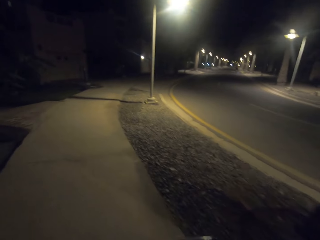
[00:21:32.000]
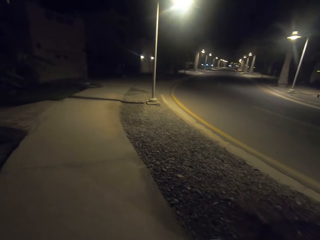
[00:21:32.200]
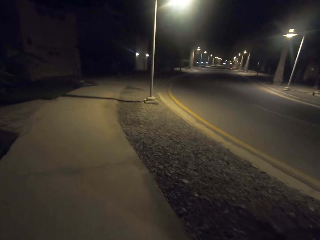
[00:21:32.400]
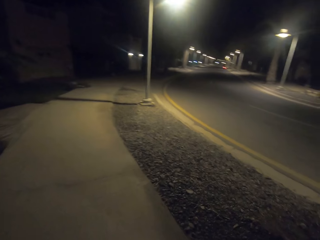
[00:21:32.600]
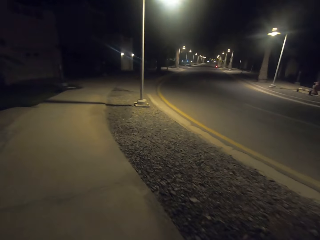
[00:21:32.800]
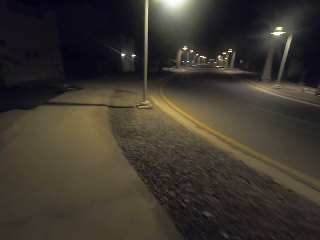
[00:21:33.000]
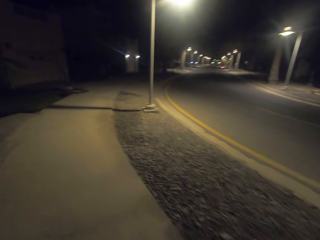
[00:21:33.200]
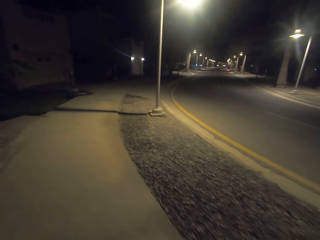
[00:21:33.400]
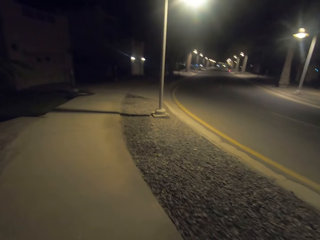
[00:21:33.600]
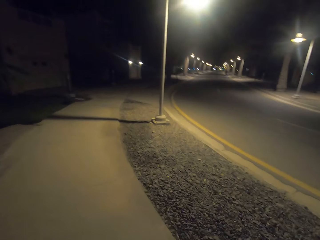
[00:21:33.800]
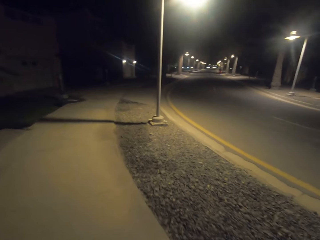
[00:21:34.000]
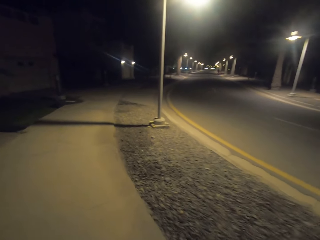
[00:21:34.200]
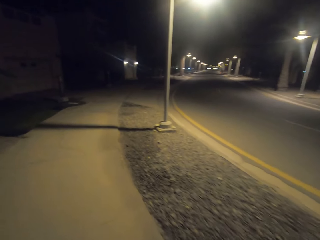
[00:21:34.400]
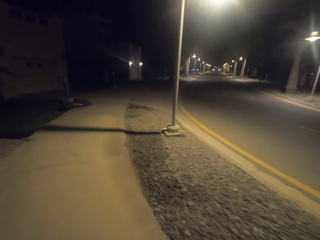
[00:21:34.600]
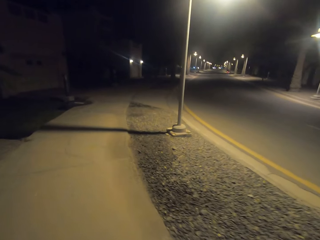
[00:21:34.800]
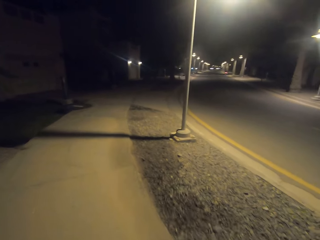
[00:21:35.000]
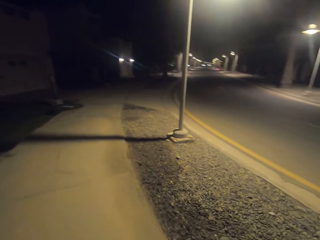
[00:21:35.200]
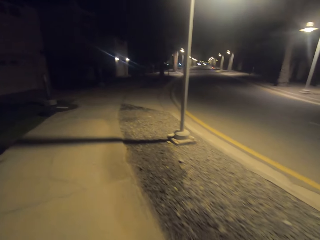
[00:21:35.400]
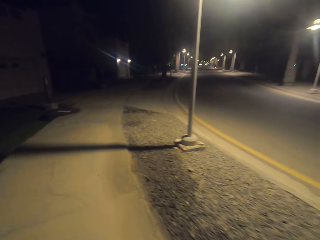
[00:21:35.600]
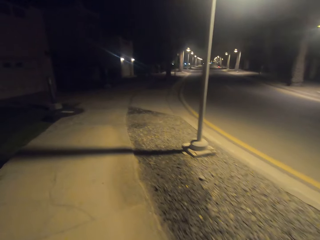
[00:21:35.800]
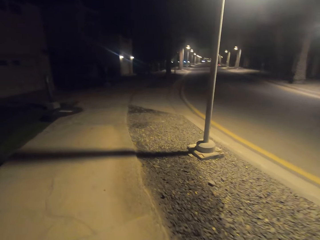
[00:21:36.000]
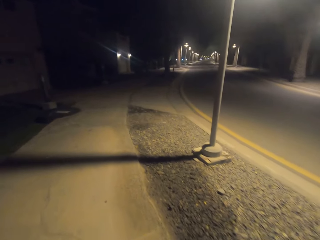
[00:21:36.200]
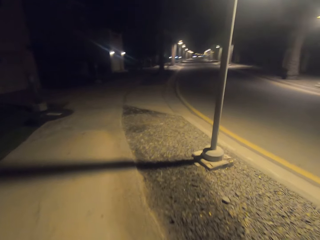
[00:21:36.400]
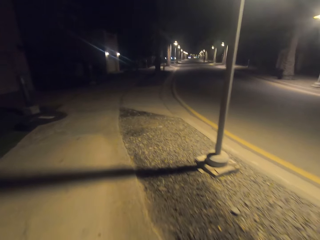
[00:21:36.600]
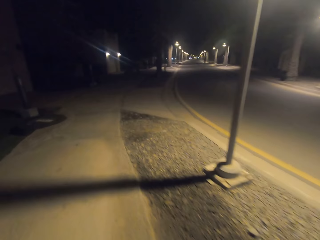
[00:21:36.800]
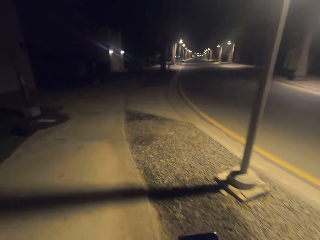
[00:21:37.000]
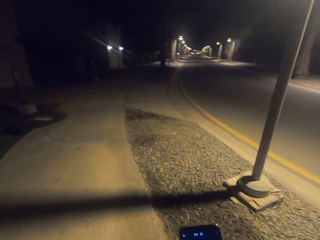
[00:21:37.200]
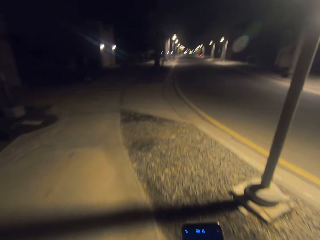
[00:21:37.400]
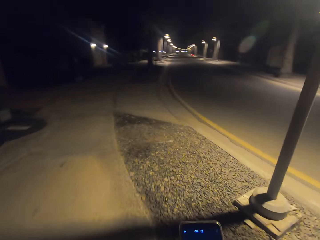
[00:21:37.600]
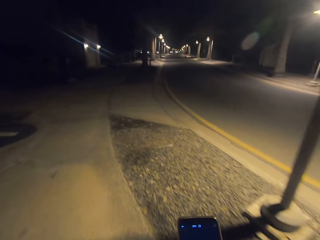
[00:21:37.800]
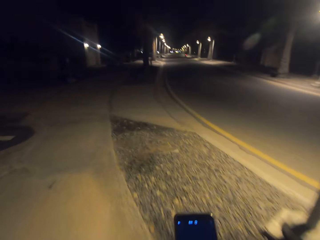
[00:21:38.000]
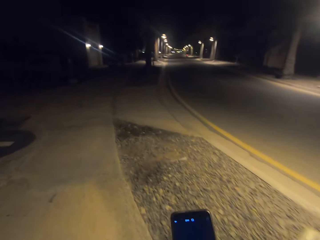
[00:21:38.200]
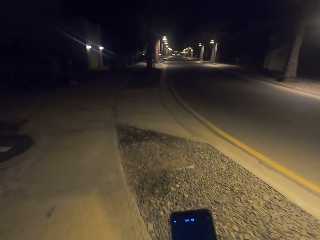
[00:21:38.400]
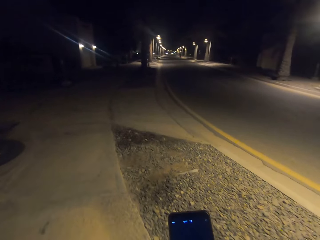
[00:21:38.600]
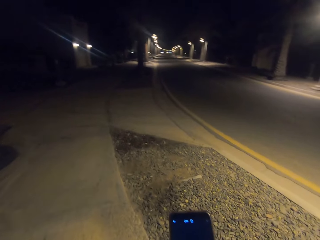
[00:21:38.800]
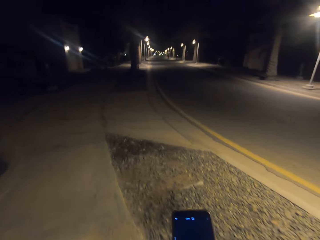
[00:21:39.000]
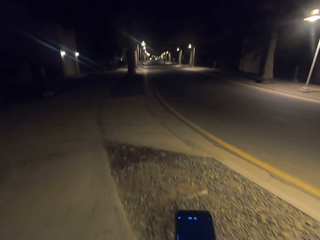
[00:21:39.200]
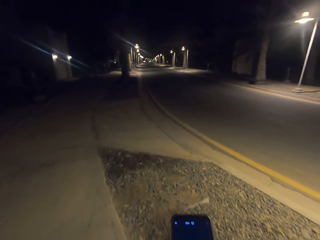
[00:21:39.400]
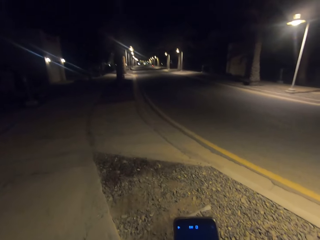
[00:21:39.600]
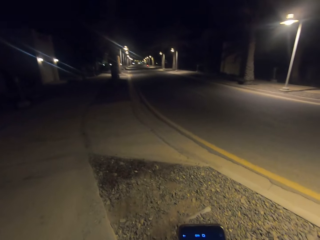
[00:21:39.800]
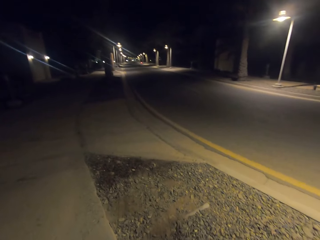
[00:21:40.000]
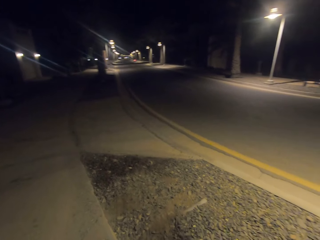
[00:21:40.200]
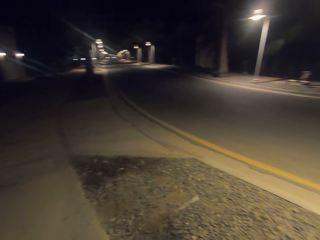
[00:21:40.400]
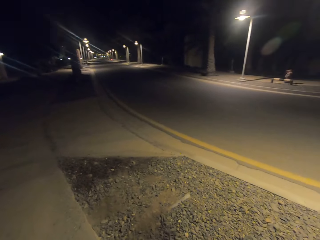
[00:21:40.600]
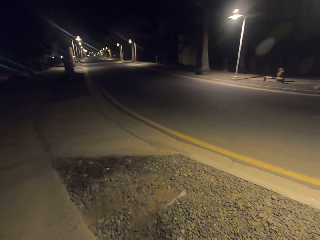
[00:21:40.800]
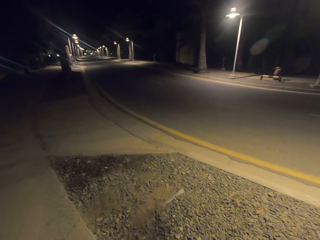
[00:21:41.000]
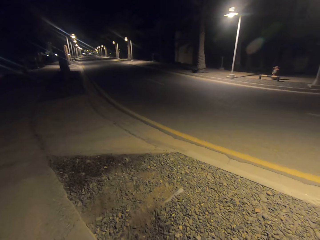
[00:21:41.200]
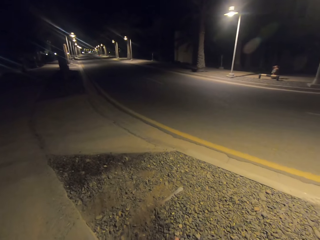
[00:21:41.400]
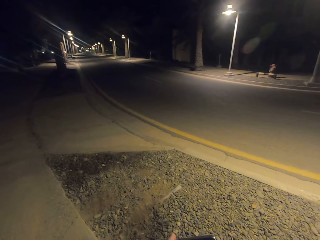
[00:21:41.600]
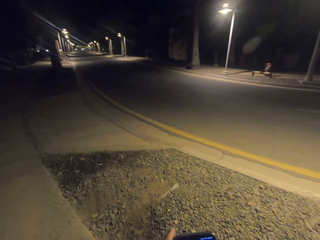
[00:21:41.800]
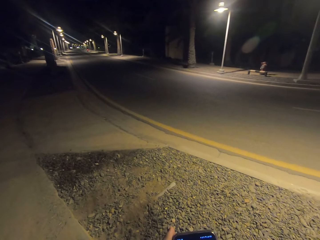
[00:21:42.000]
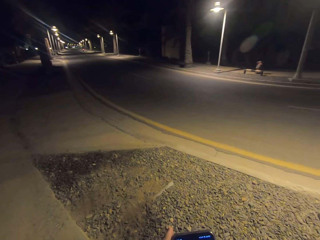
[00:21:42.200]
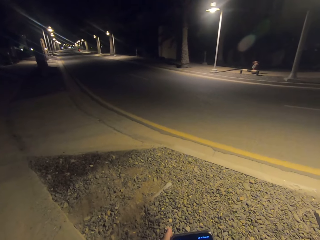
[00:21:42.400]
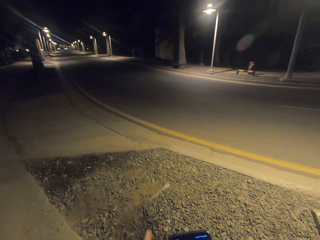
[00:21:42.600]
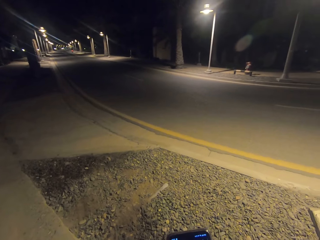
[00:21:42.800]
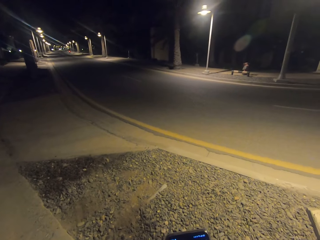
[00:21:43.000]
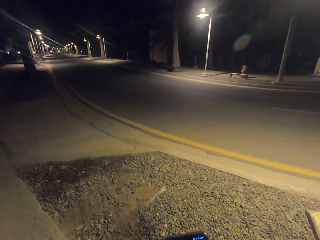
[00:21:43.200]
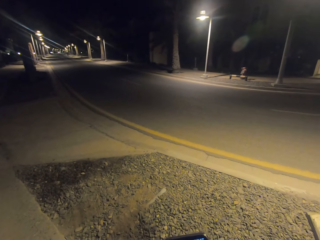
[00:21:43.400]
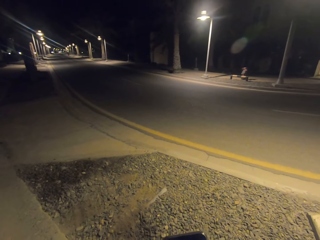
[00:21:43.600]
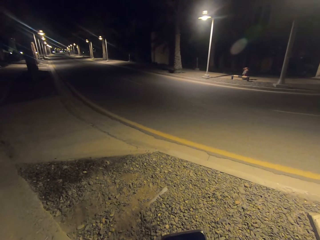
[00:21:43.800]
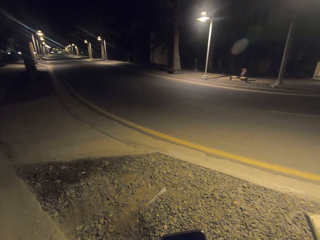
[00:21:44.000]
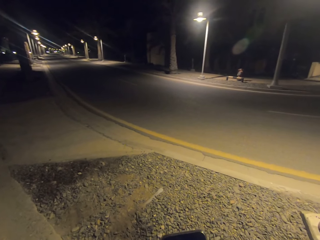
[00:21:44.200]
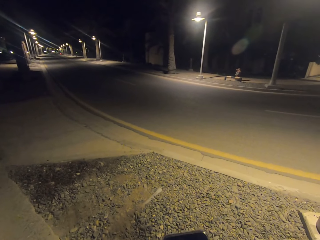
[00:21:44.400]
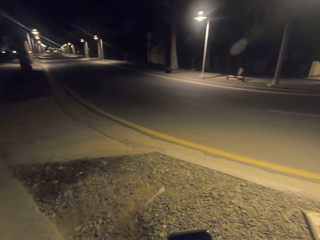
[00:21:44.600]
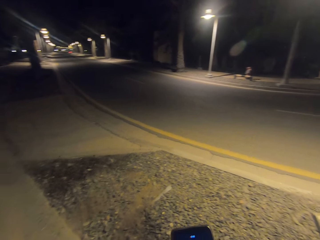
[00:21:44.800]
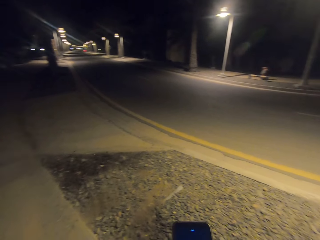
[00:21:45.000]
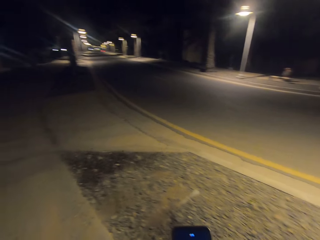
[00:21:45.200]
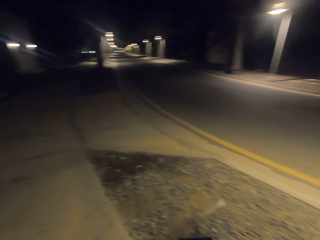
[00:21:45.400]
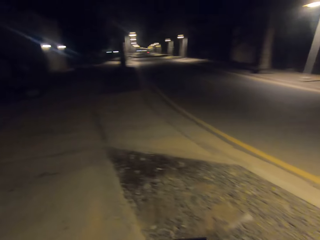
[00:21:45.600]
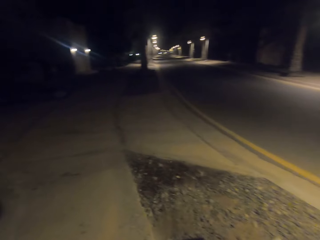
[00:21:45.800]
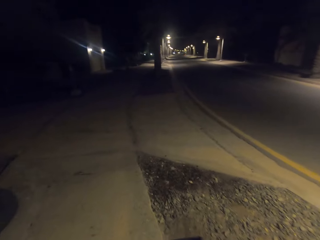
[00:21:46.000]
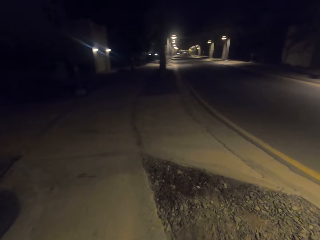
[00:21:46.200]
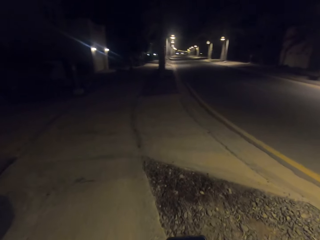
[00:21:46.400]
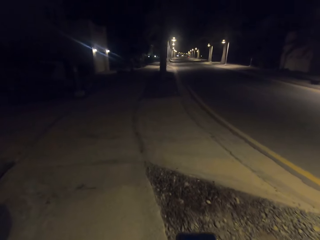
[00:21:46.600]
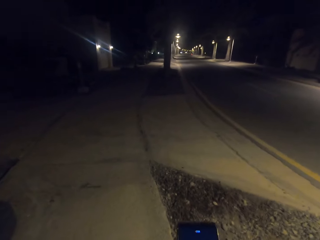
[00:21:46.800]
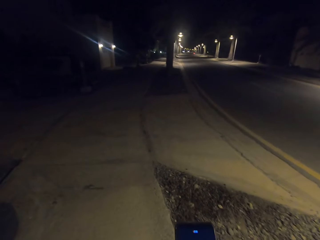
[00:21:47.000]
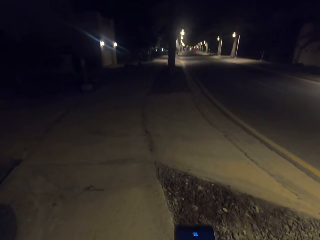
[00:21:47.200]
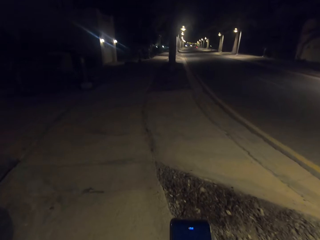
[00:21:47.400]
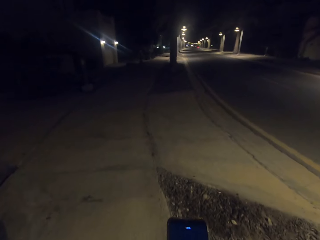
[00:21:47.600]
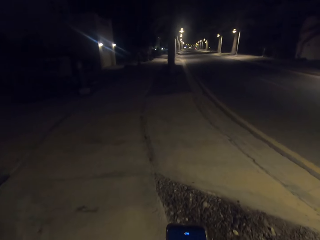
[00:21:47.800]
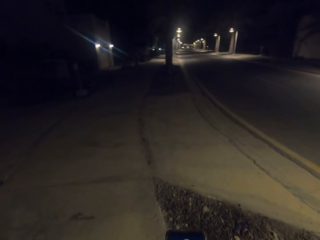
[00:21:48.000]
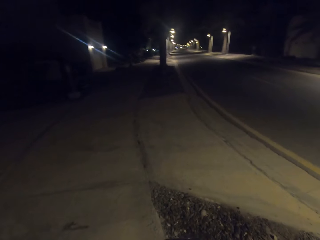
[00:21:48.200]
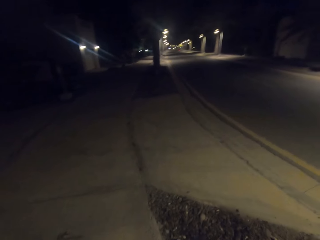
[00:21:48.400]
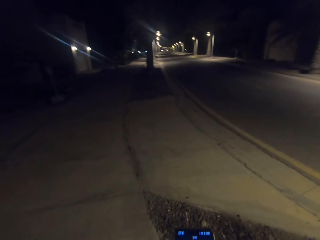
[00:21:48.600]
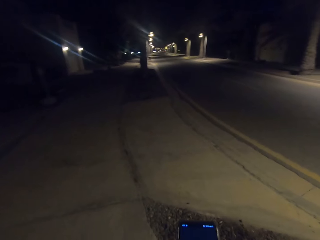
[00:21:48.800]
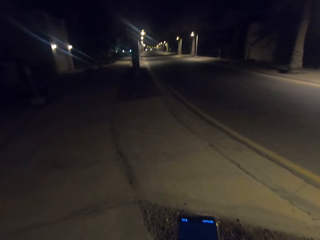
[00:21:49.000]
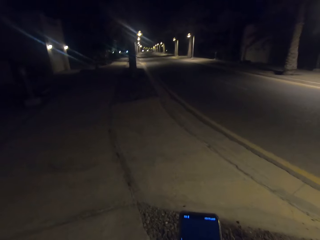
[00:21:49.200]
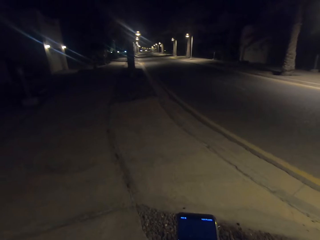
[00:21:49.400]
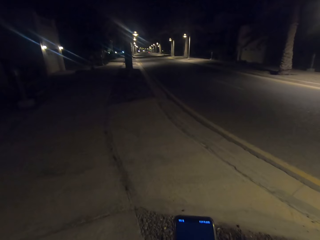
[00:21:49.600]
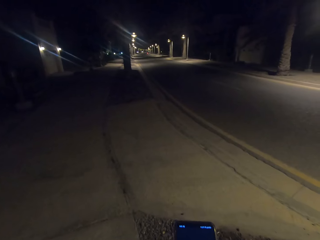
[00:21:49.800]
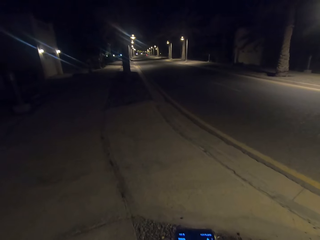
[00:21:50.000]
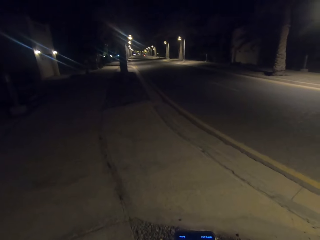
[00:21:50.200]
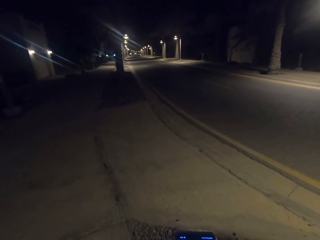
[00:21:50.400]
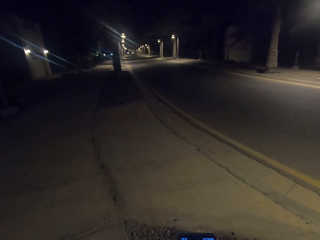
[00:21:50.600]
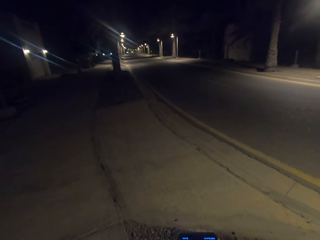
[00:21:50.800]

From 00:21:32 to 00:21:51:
A person cycles the bicycle on the road. The camera wearer looks at the phone. They take a video with the phone. They take a video with the phone again.

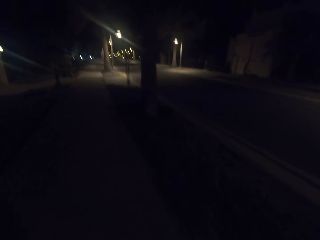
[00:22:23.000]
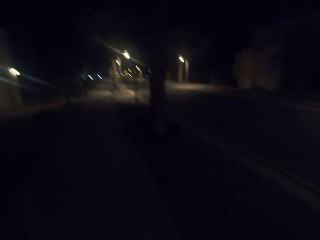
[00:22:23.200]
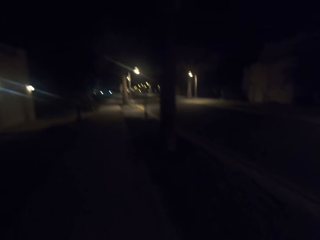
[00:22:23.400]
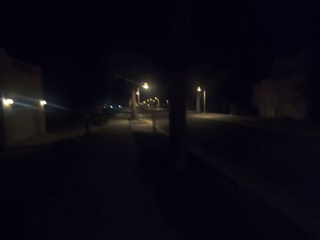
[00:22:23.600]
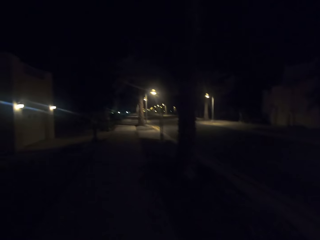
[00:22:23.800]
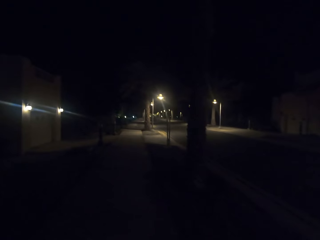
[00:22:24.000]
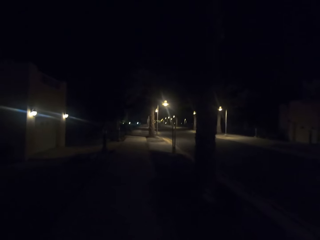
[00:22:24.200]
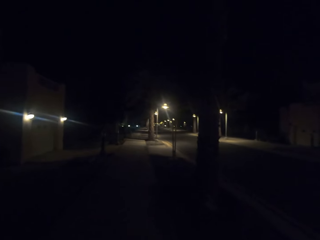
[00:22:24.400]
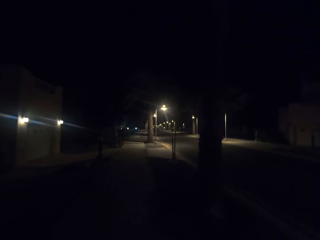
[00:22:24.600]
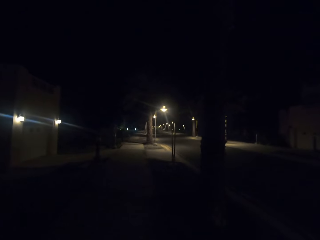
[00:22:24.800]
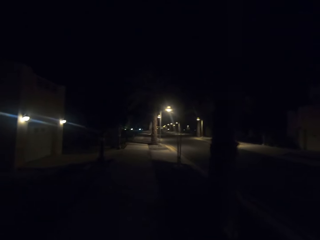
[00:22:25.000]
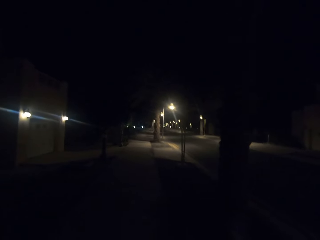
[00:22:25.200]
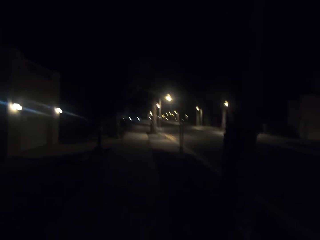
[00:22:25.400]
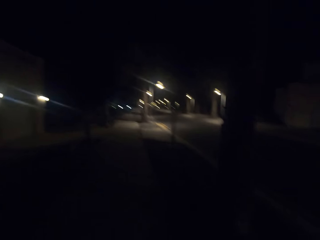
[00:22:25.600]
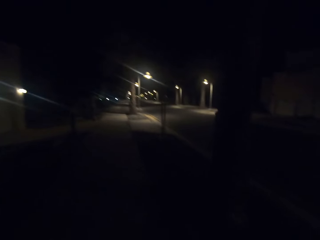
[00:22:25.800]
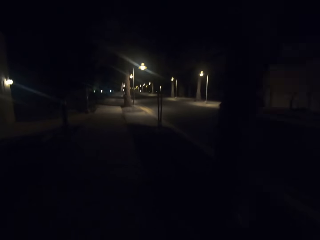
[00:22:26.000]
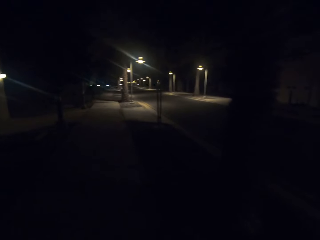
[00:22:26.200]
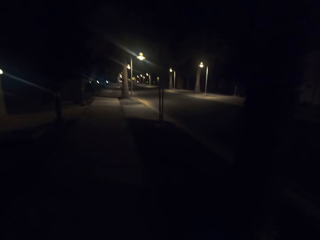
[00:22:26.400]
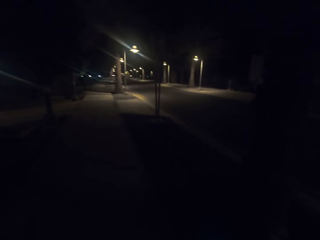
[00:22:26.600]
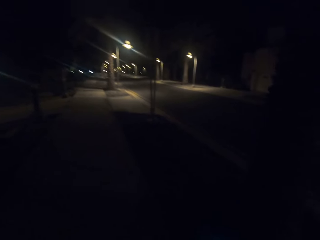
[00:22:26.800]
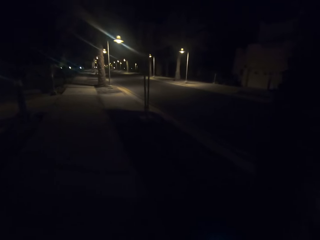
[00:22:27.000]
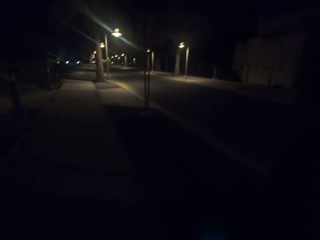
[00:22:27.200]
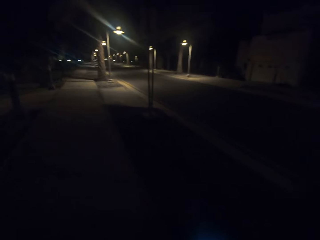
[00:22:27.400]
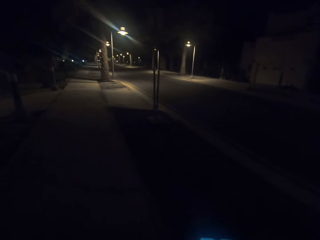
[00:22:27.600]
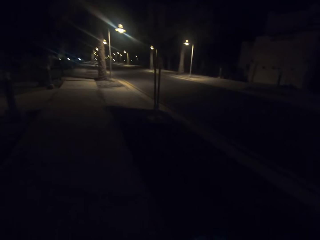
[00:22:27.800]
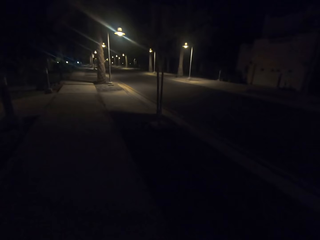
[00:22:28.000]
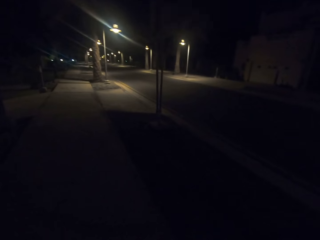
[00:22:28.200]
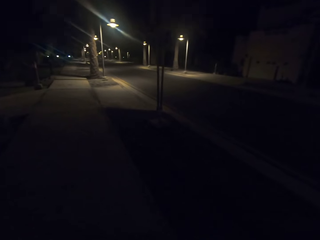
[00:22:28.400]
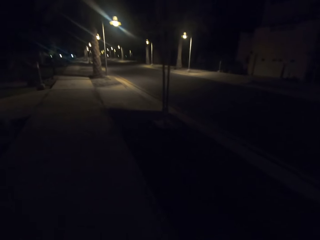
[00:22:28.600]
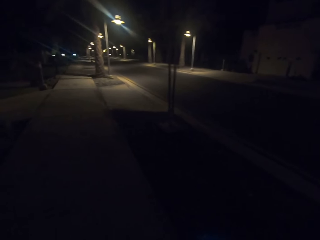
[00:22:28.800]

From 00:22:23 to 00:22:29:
The camera wearer walks down the street road.
